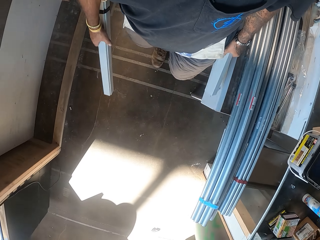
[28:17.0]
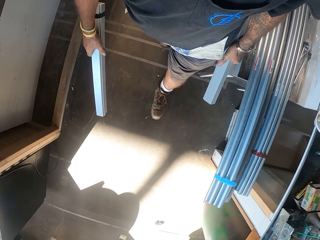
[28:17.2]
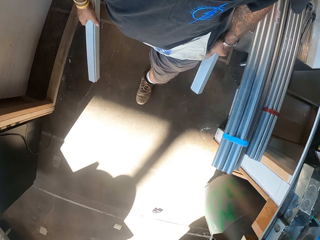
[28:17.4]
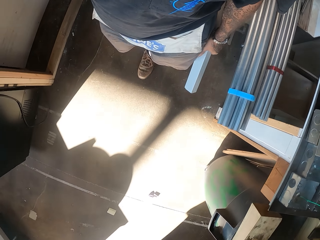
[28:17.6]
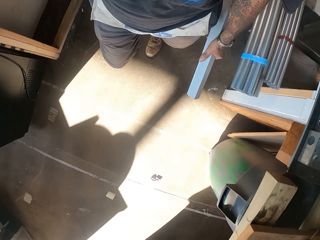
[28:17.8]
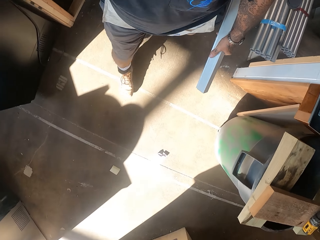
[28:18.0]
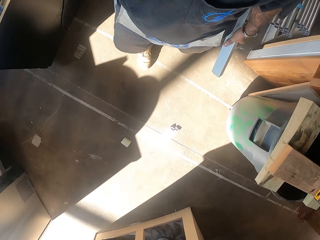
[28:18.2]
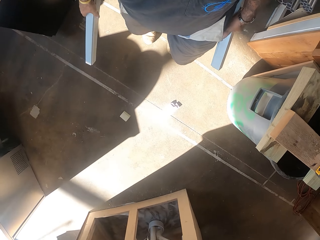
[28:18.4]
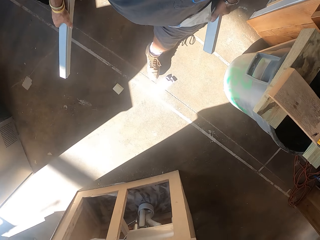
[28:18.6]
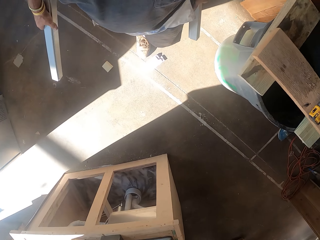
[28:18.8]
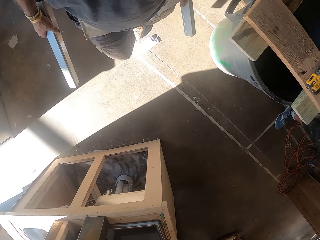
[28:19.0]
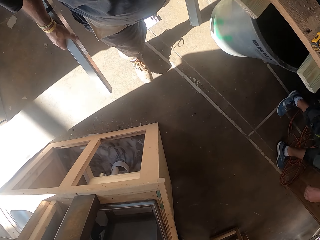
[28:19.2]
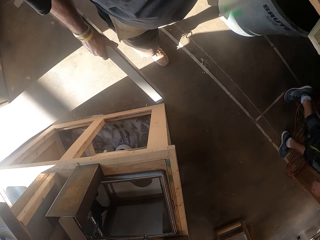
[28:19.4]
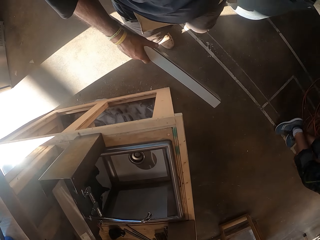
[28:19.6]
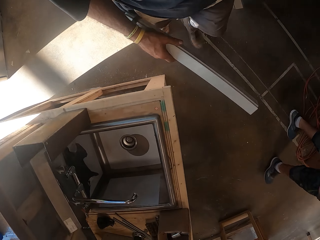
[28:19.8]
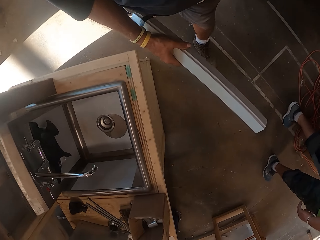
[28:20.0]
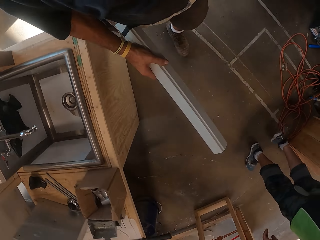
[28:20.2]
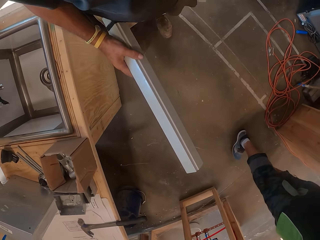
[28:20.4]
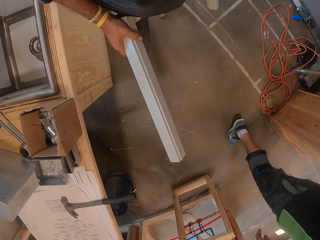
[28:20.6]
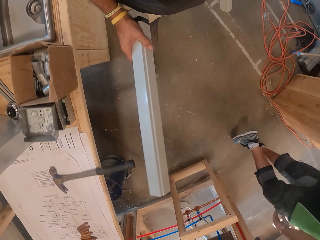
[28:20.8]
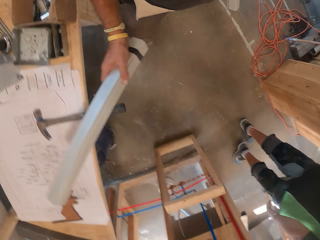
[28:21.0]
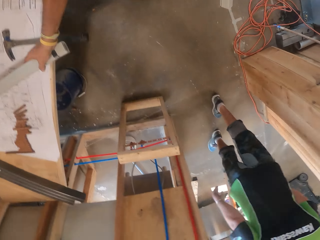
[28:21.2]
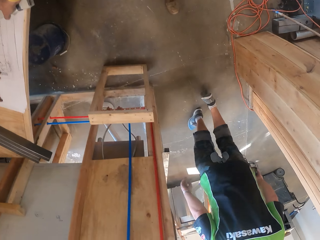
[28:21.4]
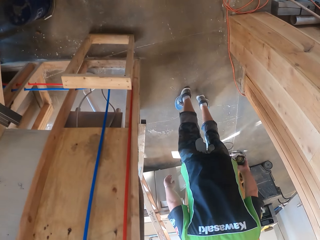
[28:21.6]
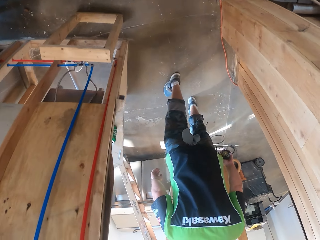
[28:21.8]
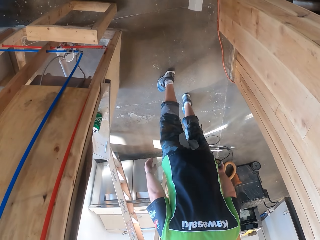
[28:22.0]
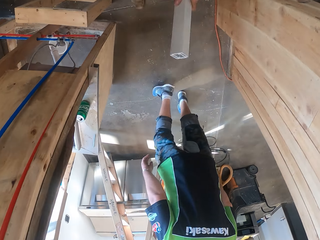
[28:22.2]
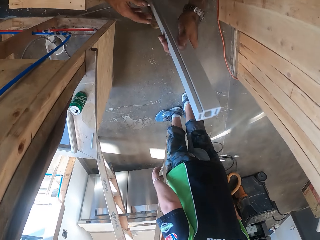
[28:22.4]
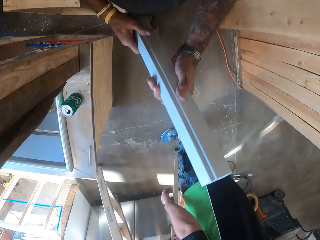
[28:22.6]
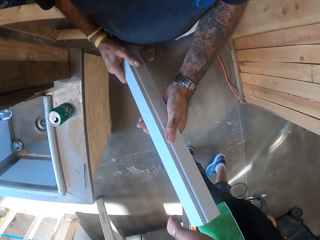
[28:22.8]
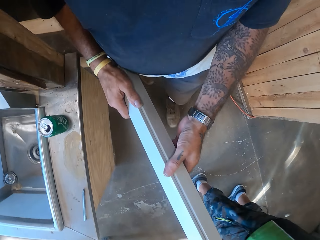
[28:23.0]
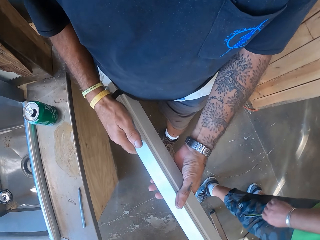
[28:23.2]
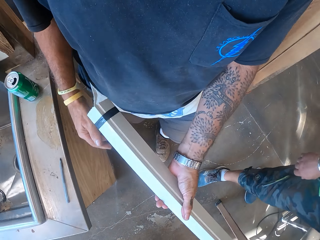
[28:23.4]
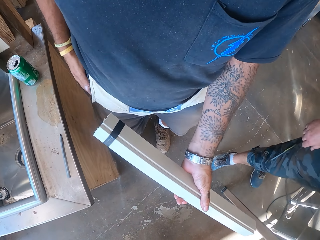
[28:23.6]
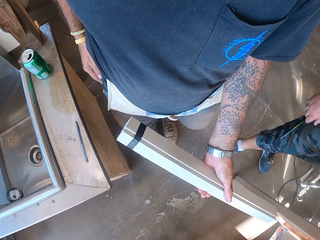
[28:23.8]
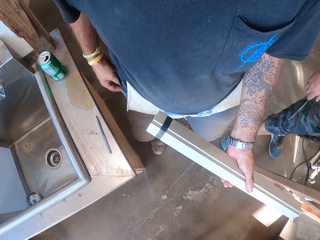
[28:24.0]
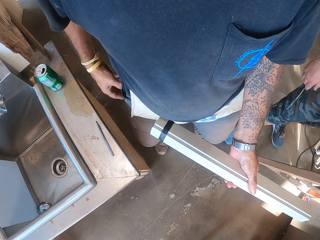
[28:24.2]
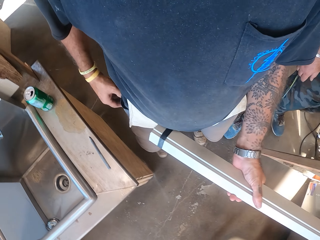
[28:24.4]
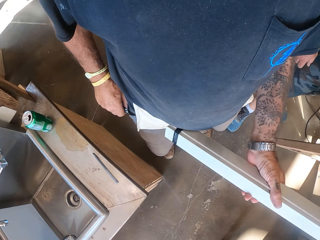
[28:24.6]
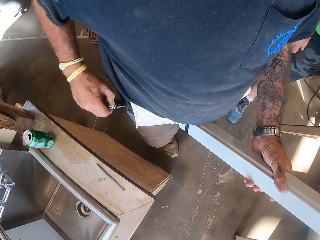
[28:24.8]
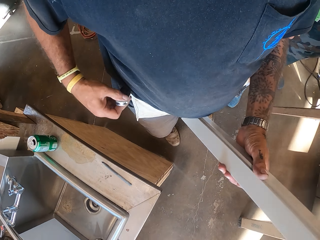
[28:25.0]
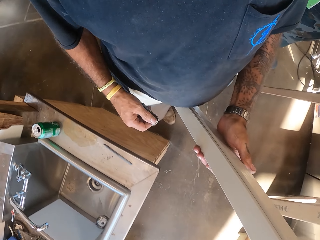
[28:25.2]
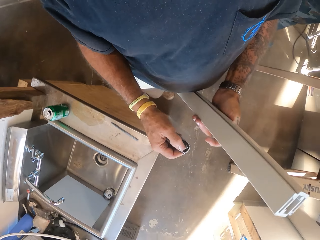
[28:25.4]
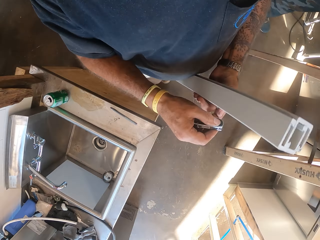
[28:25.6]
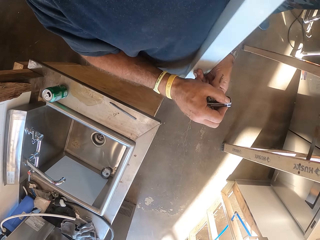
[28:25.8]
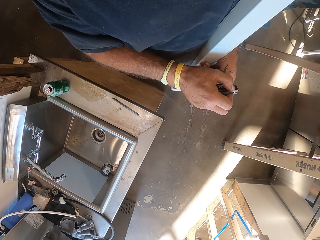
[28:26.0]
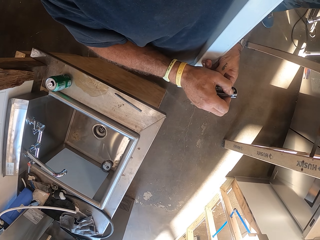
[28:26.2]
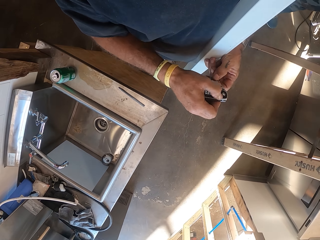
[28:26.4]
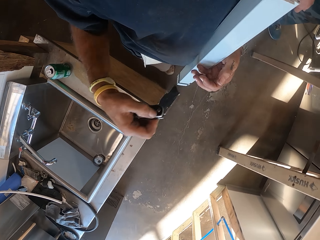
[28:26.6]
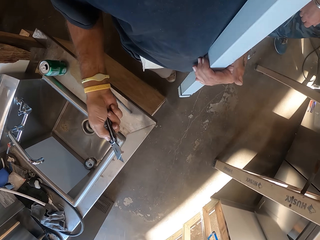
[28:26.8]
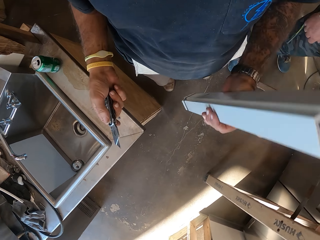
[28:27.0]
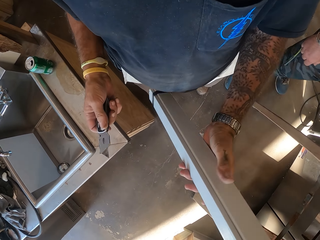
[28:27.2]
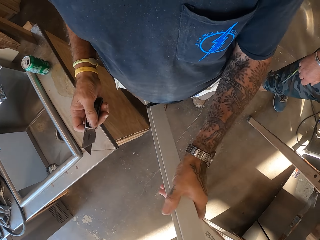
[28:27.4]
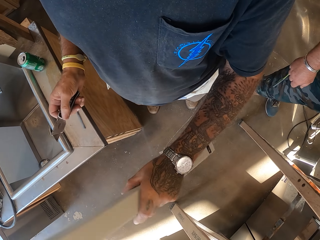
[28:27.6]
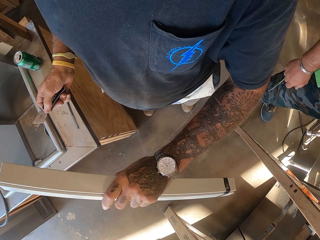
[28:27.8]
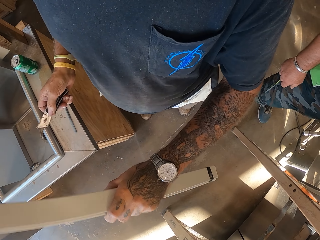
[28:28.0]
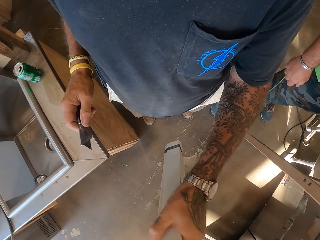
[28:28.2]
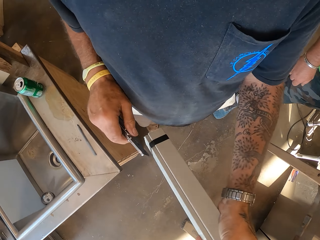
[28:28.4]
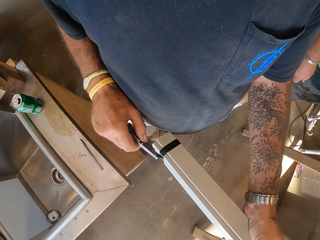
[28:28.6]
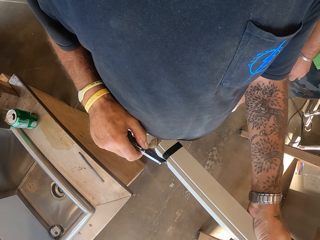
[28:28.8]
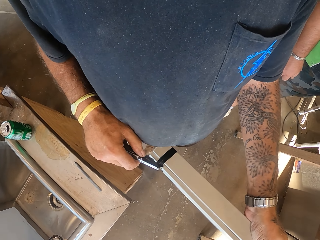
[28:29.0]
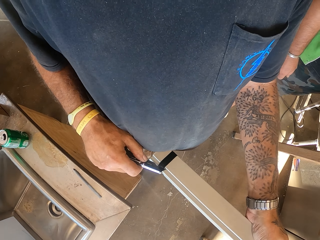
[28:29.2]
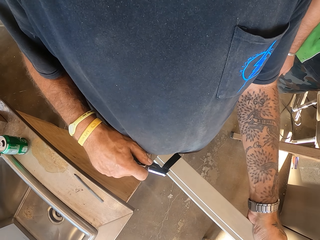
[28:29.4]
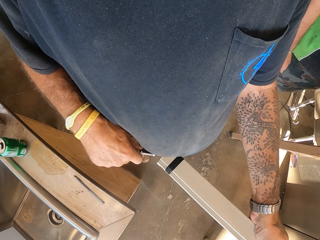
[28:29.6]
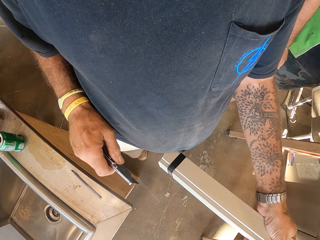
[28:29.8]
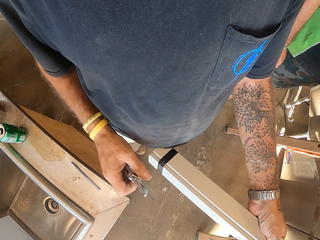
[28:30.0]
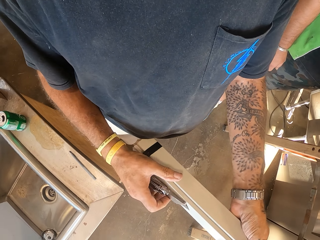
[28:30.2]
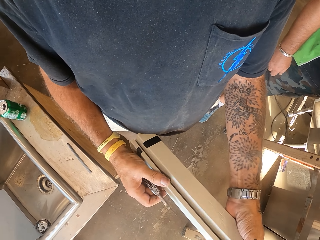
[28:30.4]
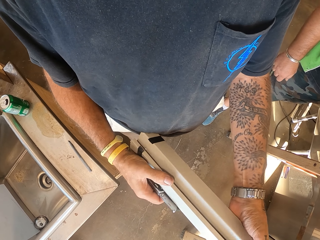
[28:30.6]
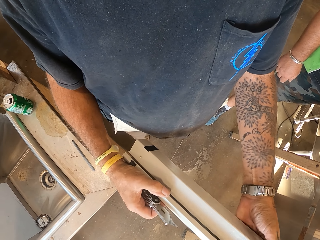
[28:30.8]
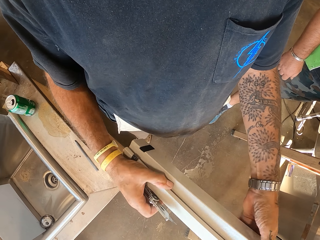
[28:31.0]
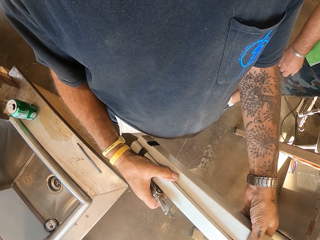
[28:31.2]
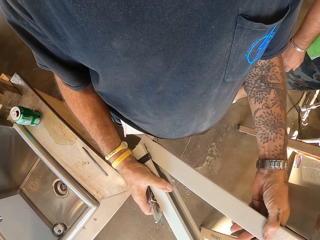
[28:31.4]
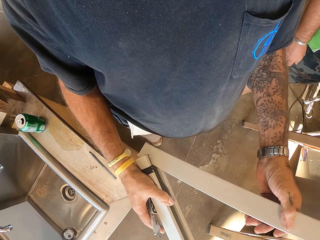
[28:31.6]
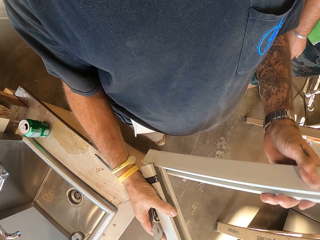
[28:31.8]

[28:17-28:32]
The camera wearer puts the pipe on the counter. He walks in the workshop with the pipe in hand. He removes a pen knife from his pocket. He stops. He opens the pen knife. He holds the knife. He holds the wire pipe. He cuts tape on the pipe.

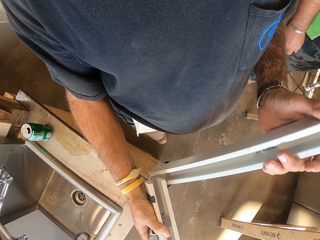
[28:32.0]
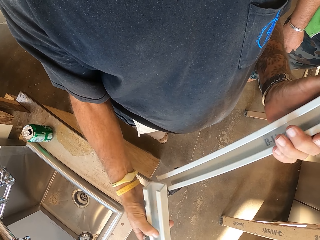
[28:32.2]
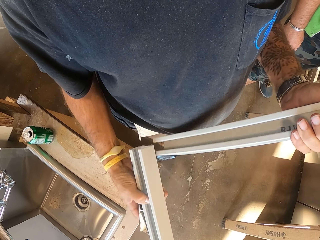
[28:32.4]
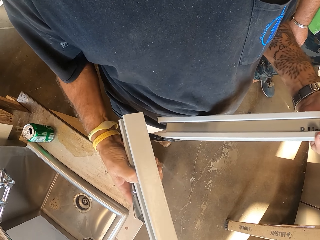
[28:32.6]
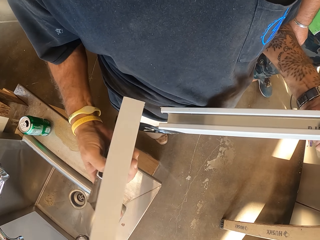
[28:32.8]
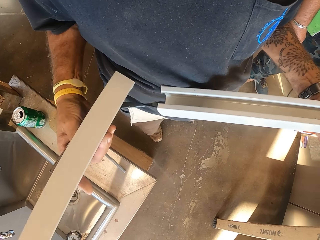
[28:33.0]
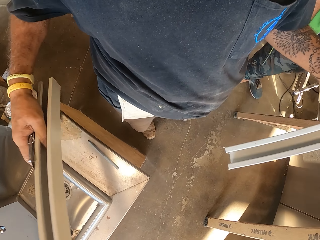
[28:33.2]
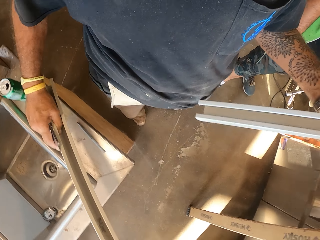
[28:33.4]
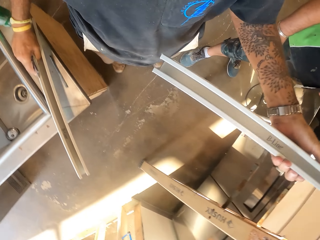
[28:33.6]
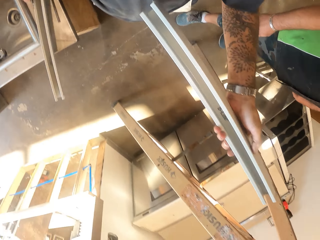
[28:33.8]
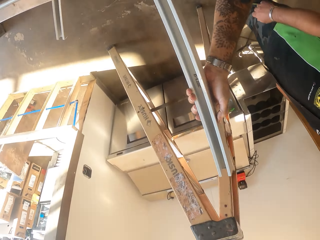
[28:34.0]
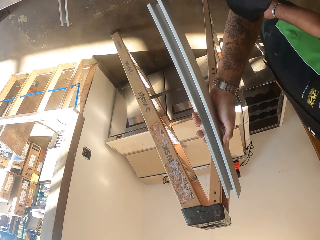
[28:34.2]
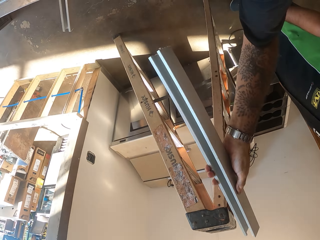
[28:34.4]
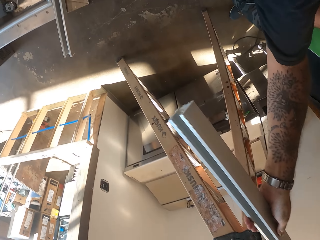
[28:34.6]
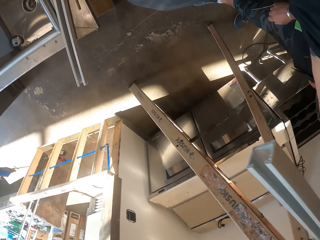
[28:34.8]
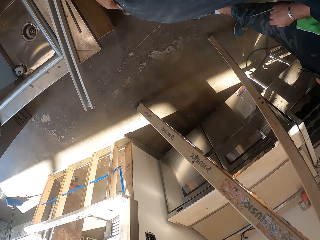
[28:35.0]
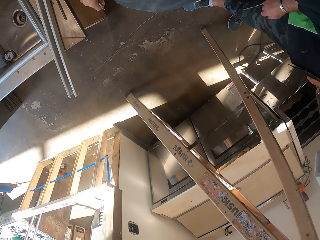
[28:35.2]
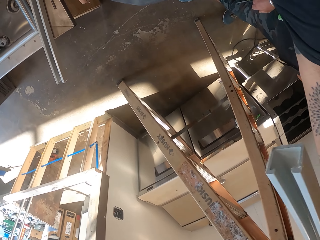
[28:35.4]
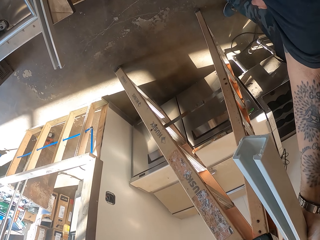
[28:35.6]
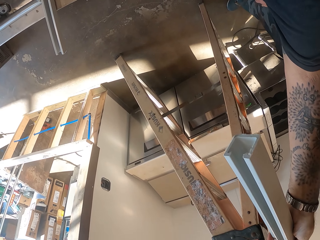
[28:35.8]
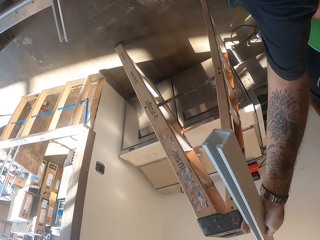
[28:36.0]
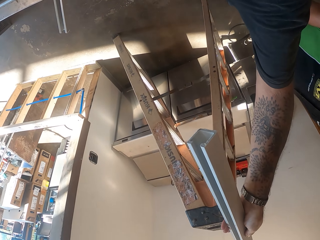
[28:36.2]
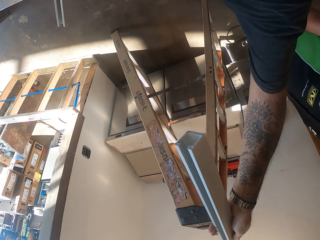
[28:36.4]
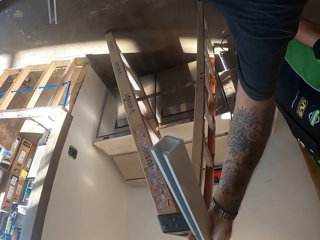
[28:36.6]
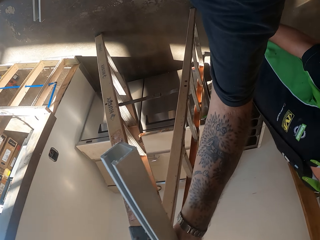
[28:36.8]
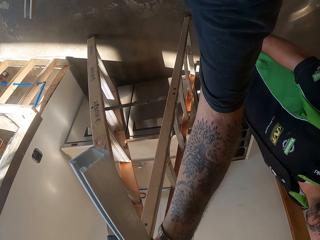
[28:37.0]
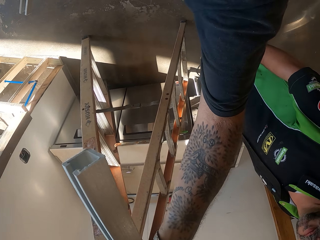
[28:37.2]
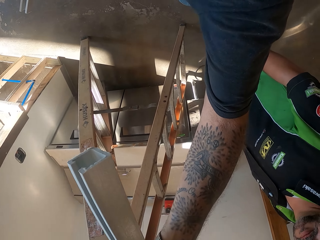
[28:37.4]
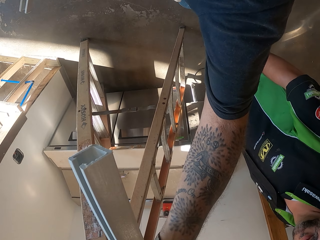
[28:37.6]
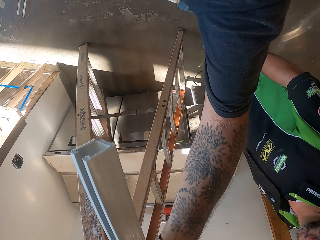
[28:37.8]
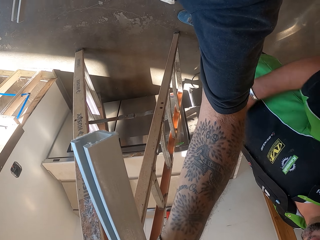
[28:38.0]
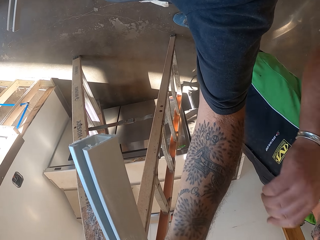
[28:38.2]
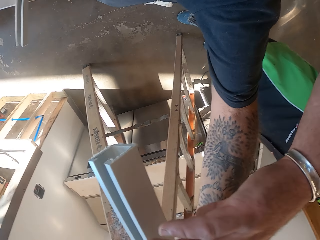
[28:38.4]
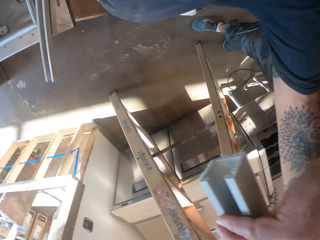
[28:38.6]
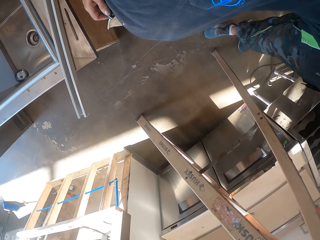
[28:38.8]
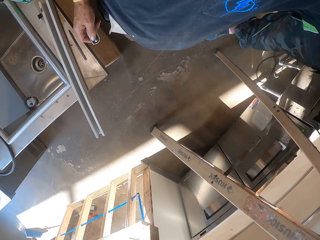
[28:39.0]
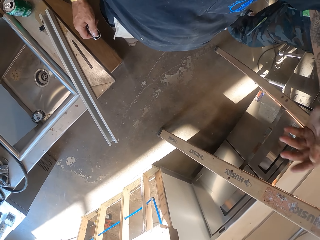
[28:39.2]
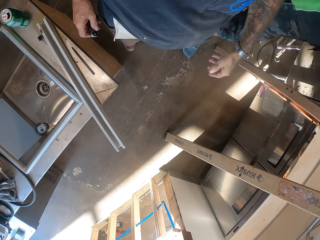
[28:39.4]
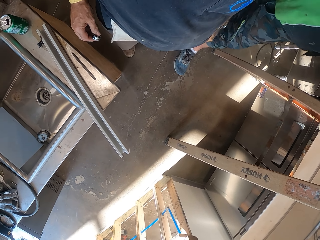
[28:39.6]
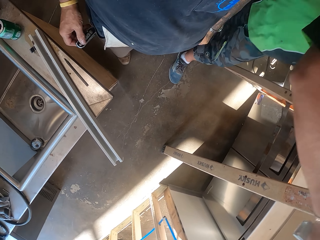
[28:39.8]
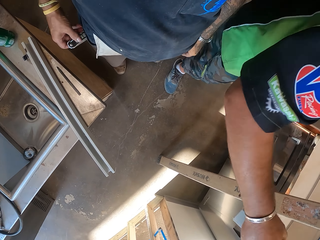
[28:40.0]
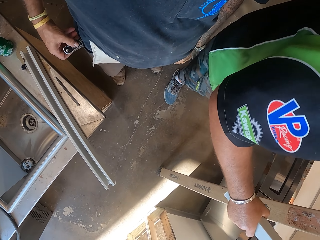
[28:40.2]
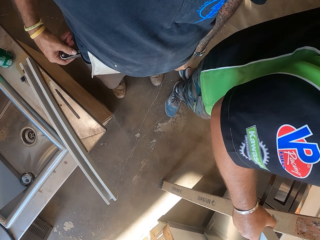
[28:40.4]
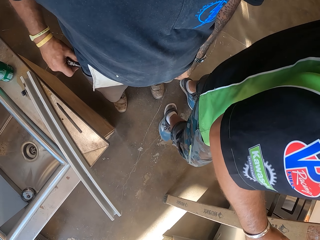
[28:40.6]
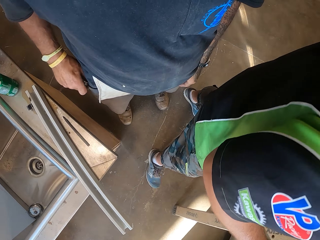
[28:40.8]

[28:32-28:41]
The camera wearer opens the wire pipe. They lift a hand up. They look around. They stop.
